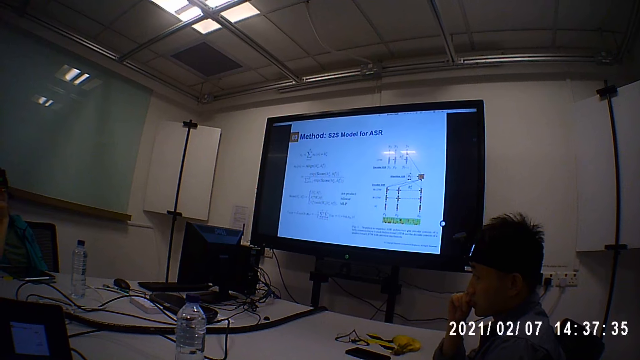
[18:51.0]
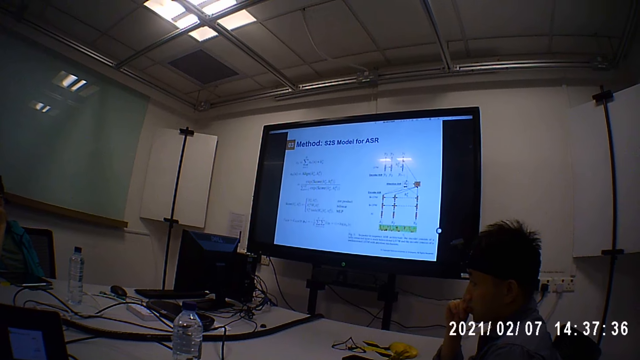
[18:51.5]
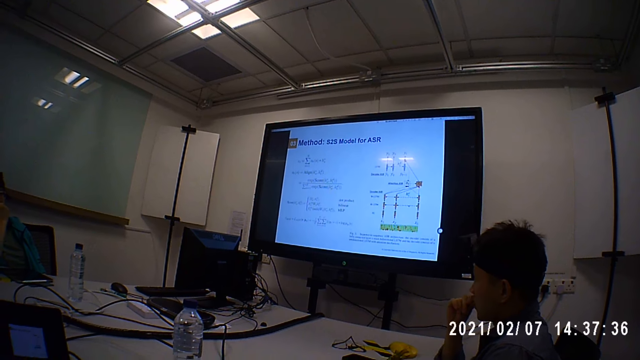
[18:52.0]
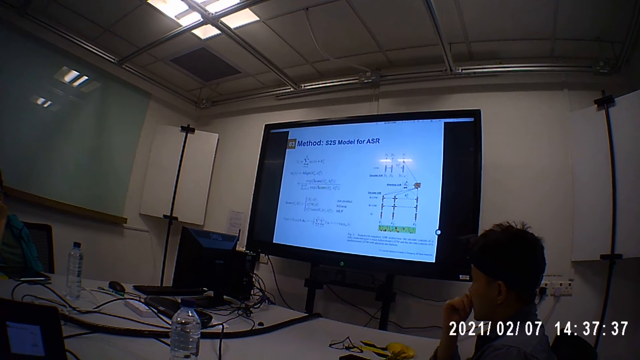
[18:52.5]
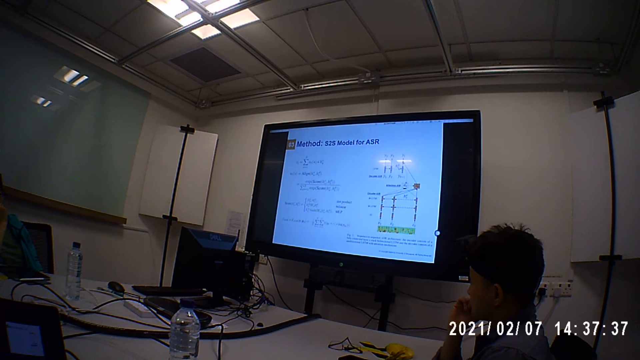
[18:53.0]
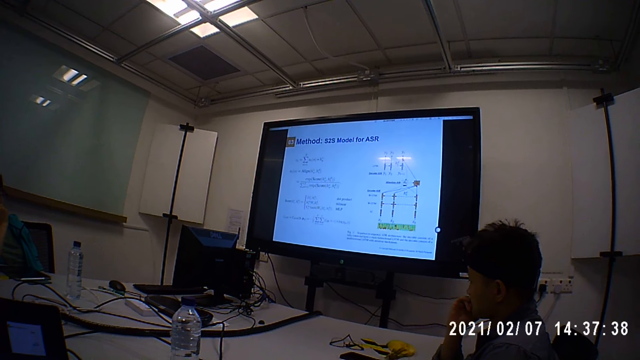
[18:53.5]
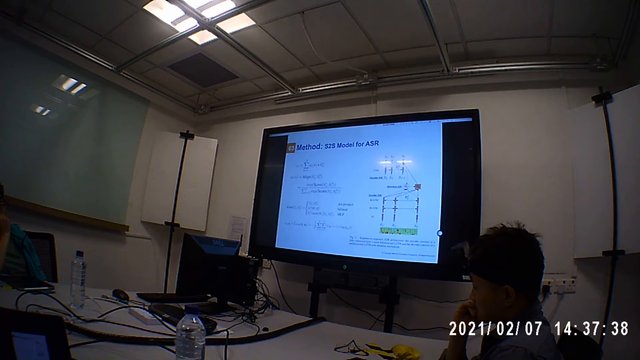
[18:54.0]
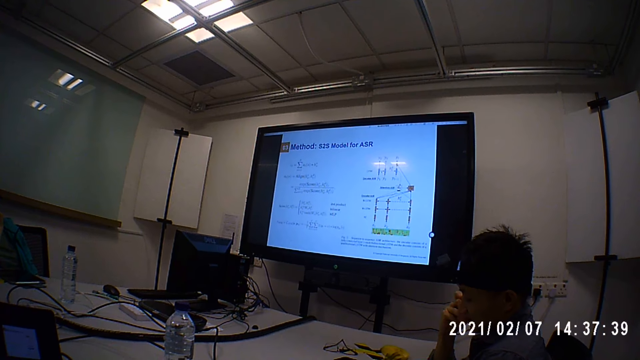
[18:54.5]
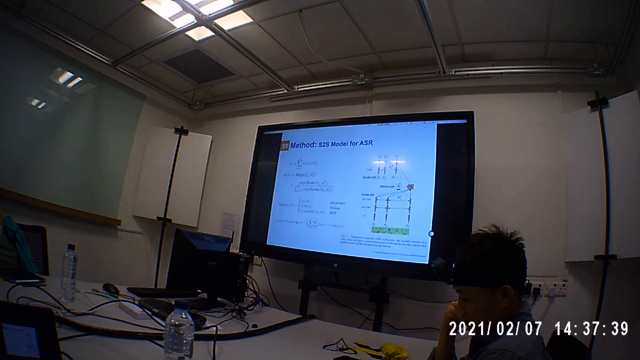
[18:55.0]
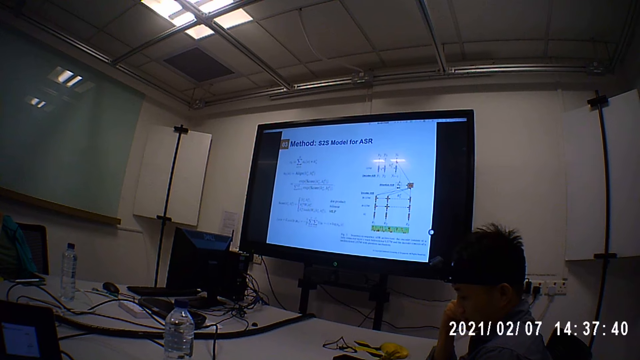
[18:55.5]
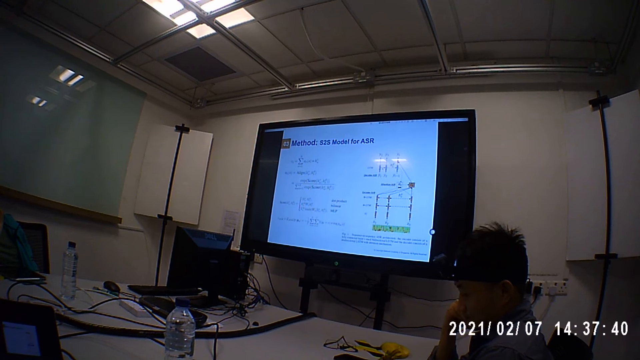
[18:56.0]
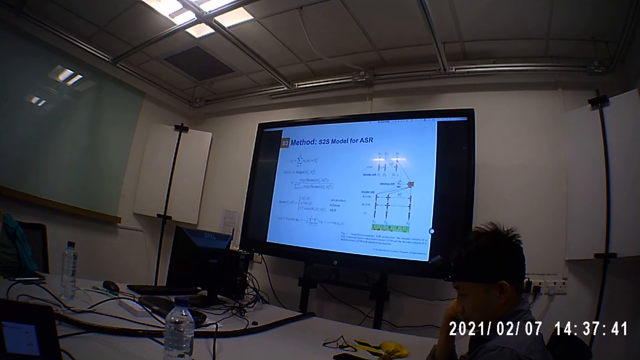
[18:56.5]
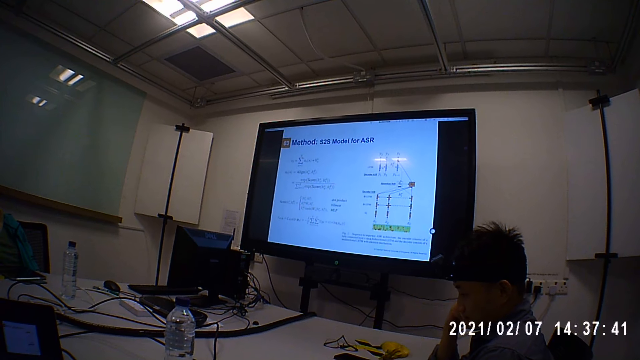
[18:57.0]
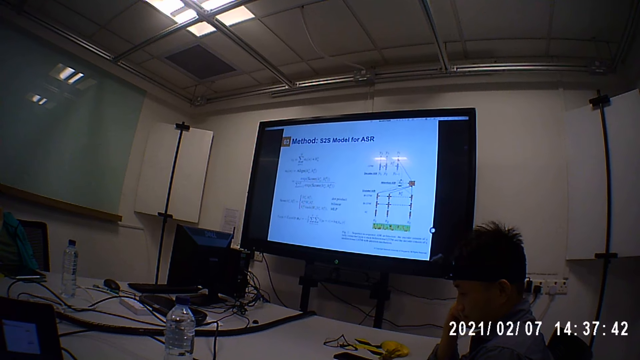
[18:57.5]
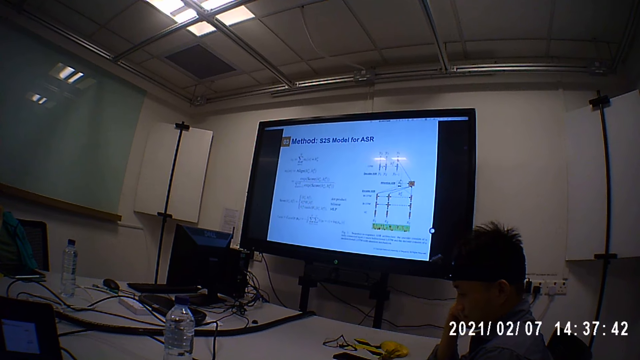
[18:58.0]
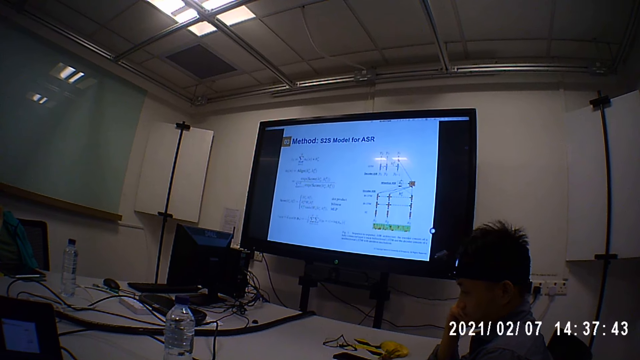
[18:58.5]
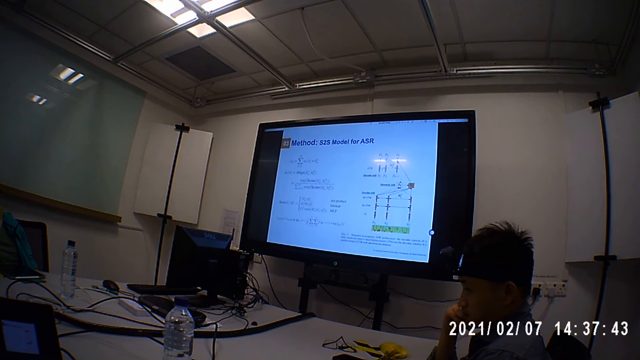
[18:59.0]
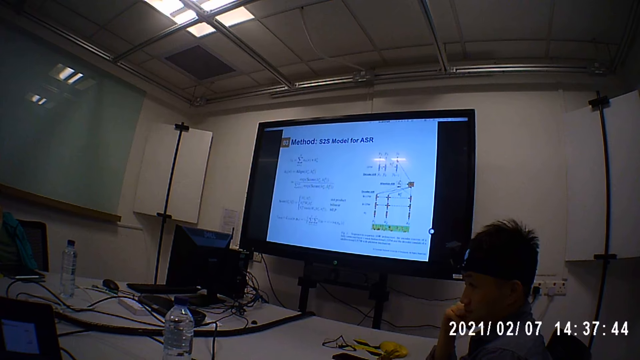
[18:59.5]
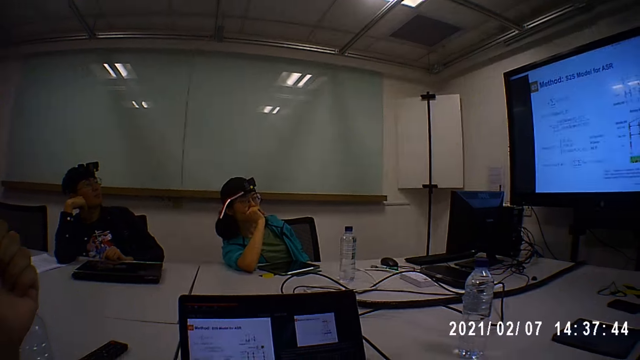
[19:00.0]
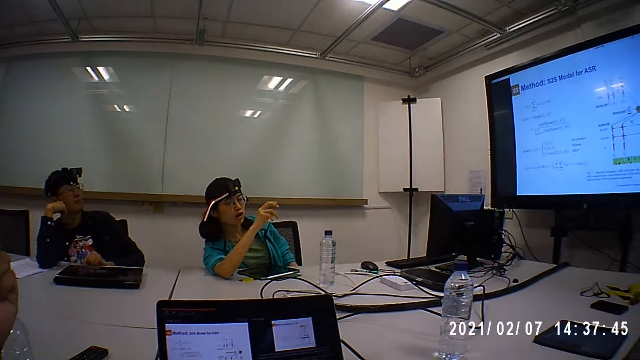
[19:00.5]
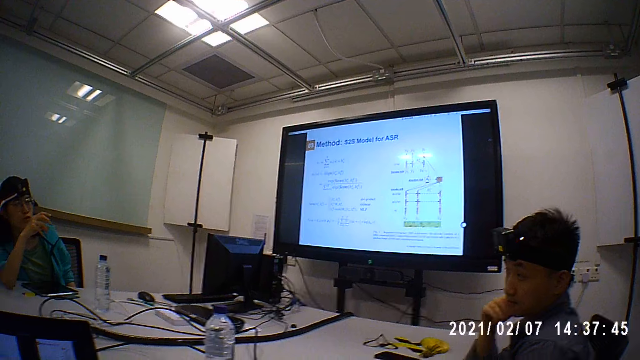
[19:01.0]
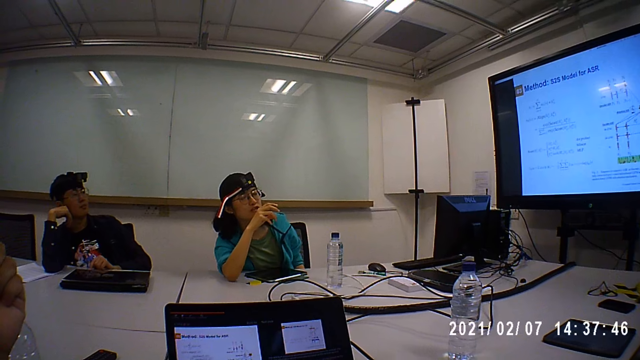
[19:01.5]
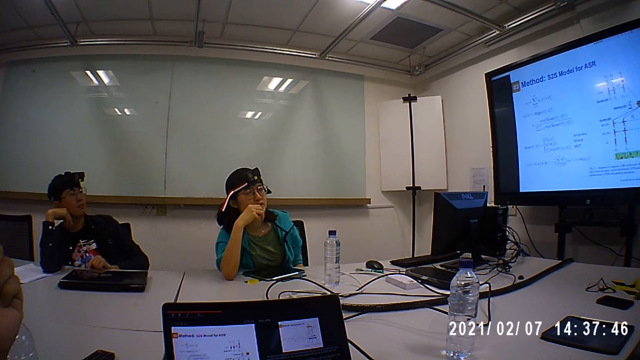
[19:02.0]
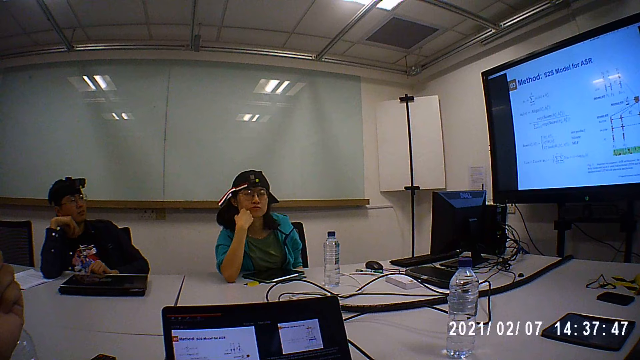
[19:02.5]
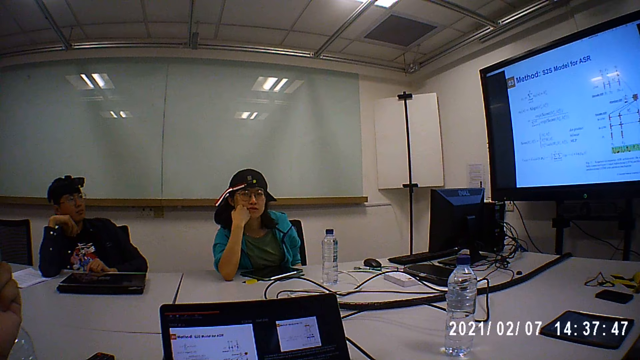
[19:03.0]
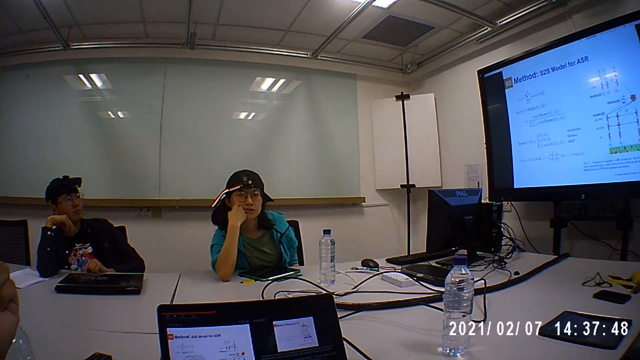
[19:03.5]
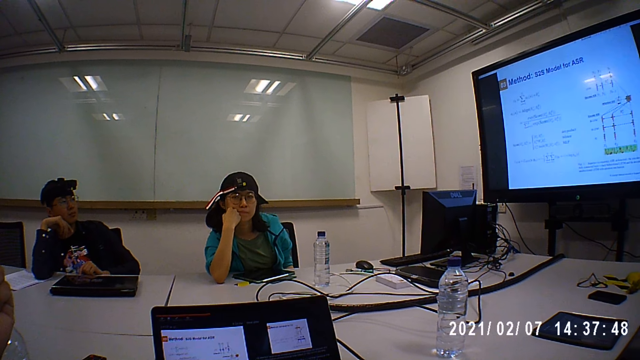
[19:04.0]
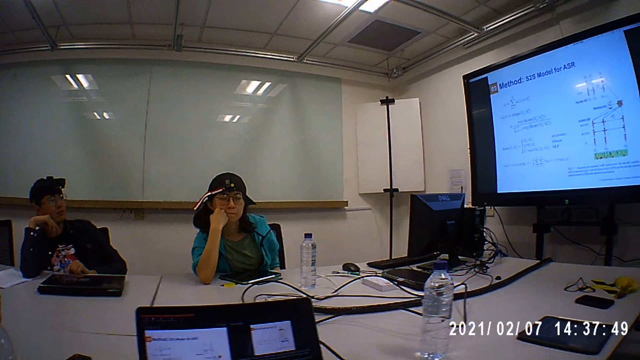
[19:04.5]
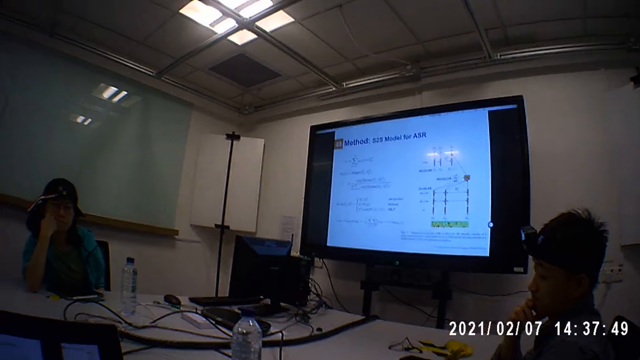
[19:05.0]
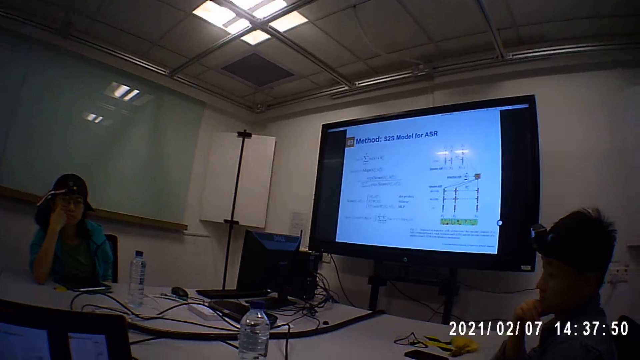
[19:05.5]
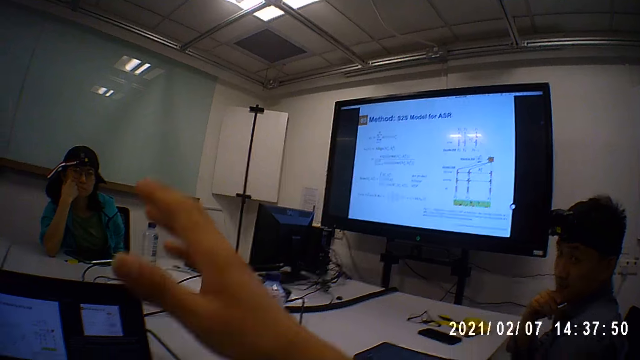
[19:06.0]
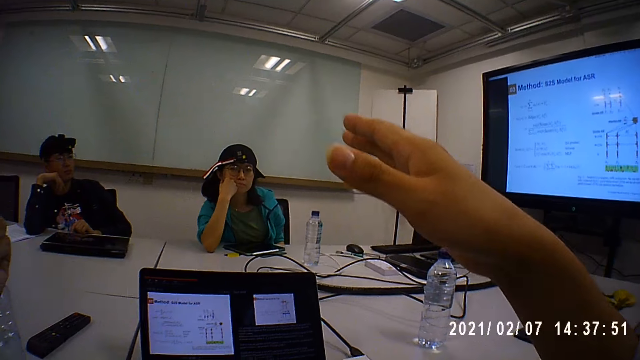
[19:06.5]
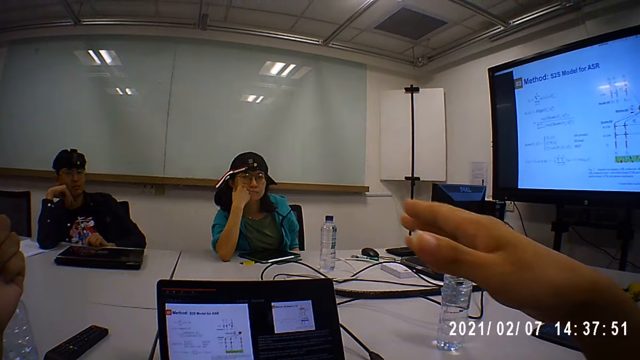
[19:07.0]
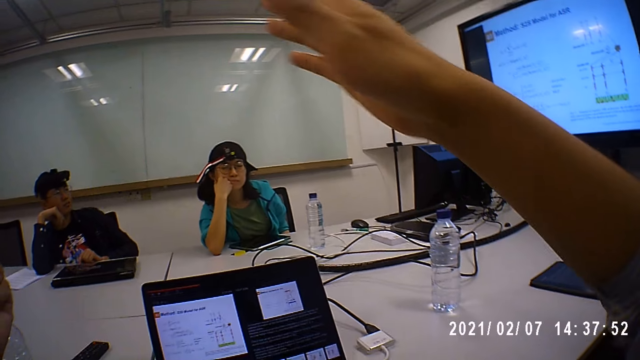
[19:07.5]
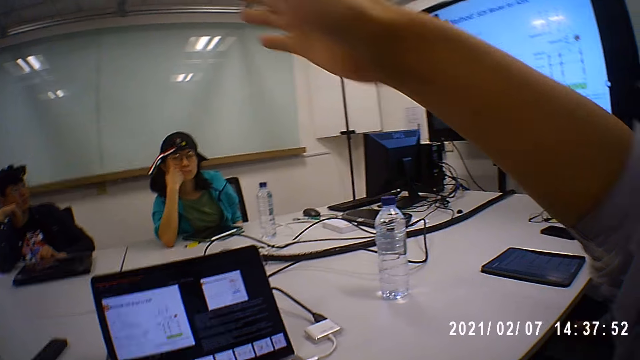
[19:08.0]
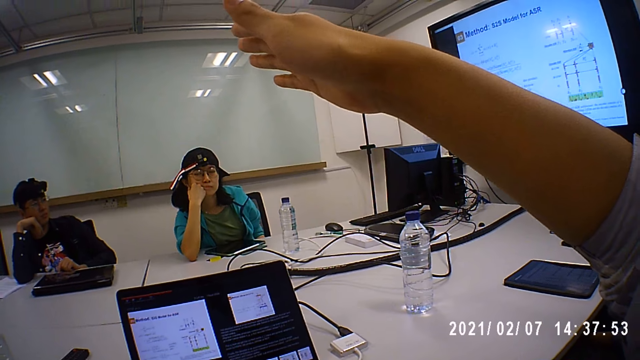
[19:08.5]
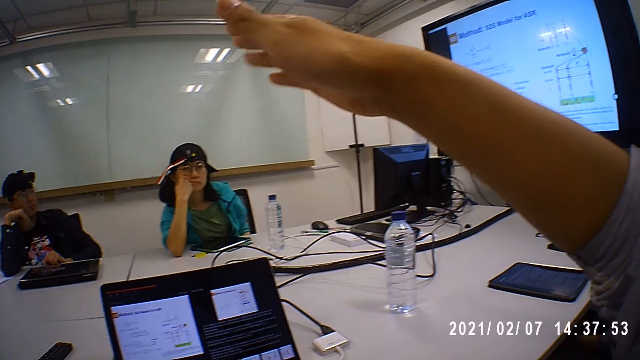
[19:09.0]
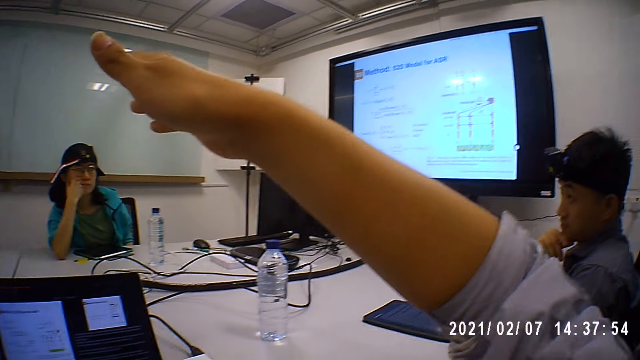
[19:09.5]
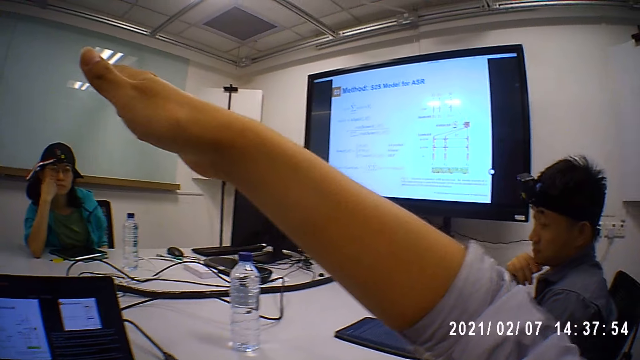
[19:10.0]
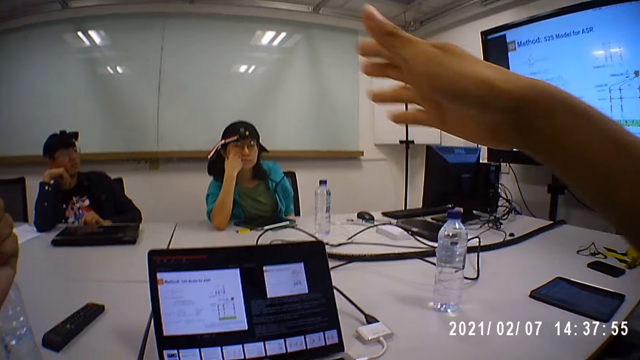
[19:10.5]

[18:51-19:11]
A lady converses with the camera wearer. The camera wearer moves his hand around.
